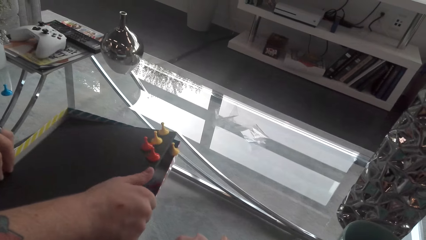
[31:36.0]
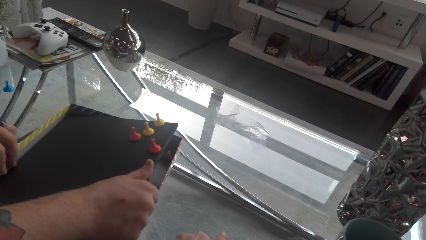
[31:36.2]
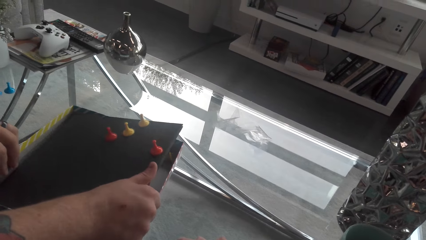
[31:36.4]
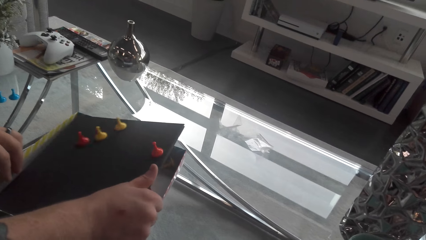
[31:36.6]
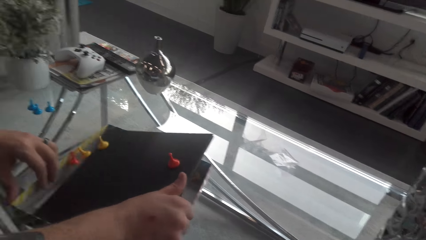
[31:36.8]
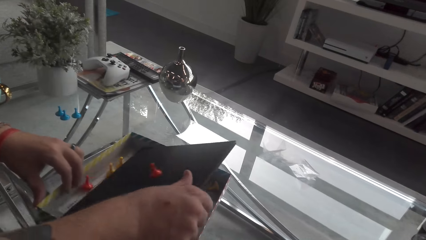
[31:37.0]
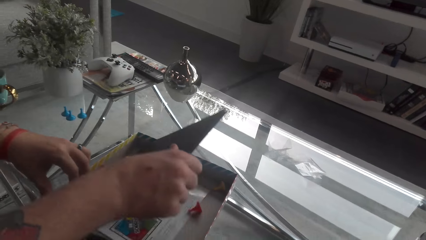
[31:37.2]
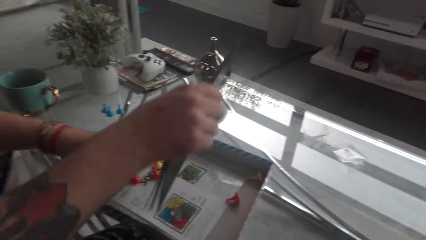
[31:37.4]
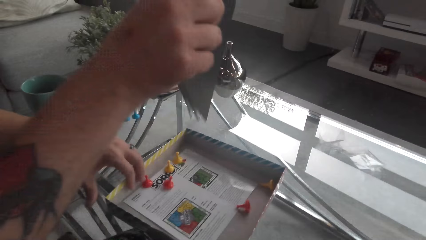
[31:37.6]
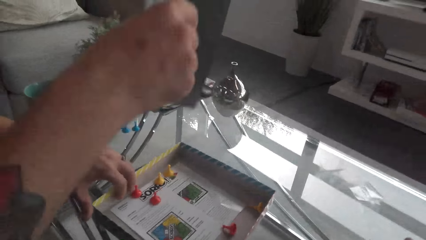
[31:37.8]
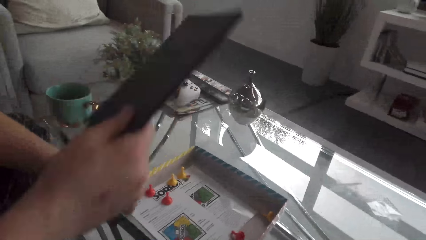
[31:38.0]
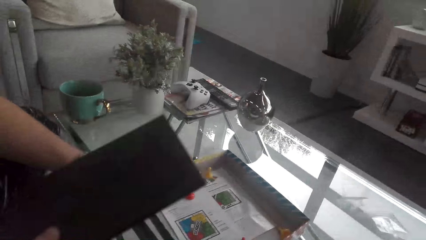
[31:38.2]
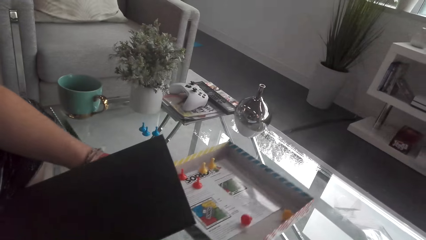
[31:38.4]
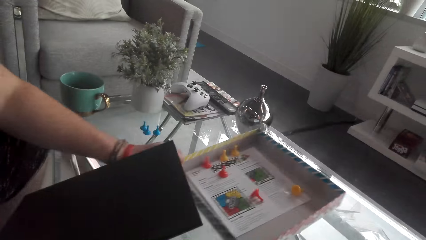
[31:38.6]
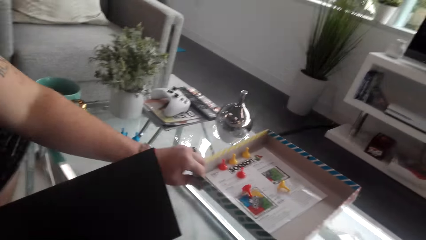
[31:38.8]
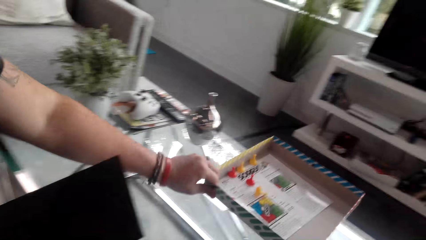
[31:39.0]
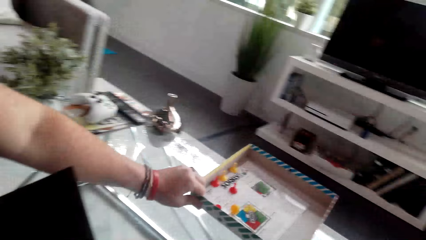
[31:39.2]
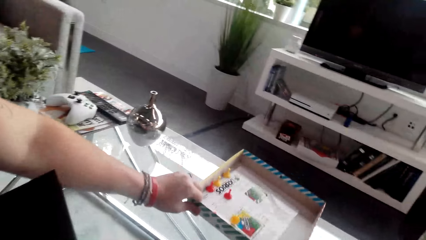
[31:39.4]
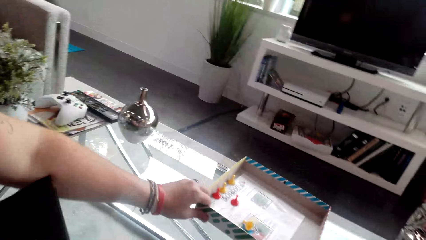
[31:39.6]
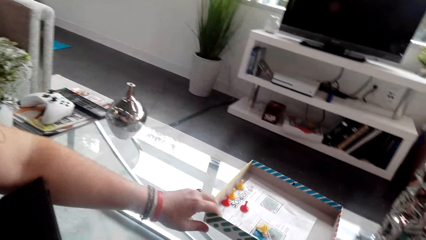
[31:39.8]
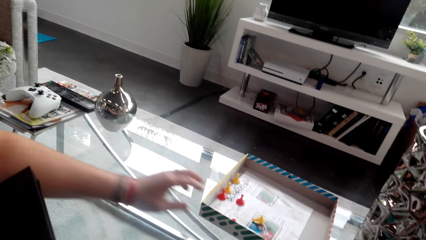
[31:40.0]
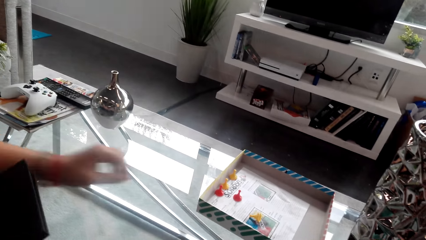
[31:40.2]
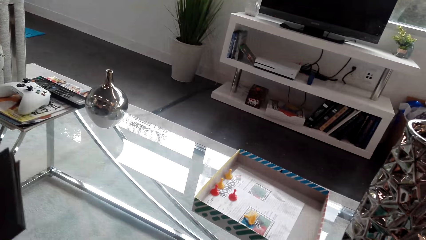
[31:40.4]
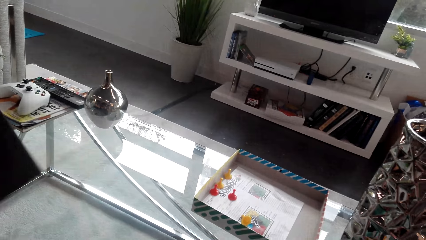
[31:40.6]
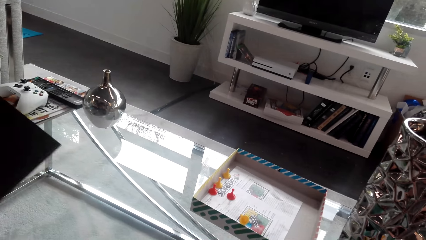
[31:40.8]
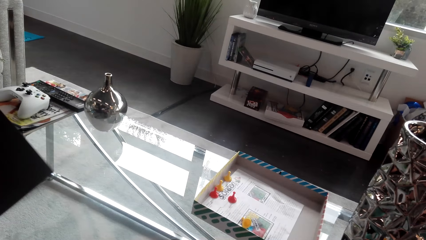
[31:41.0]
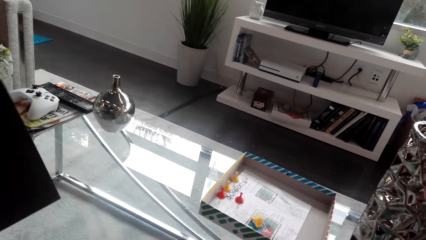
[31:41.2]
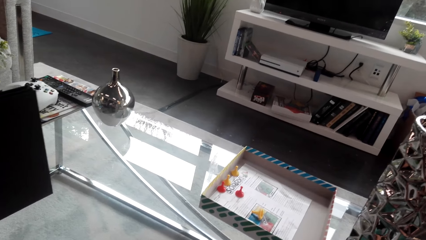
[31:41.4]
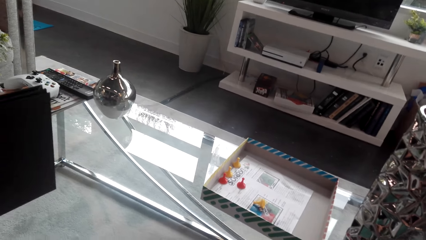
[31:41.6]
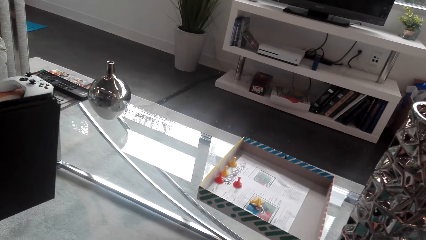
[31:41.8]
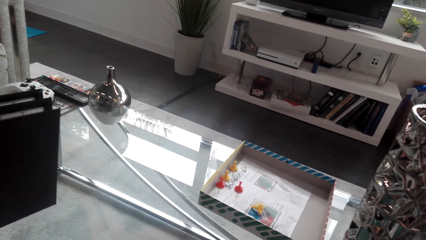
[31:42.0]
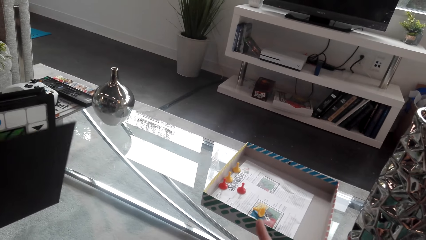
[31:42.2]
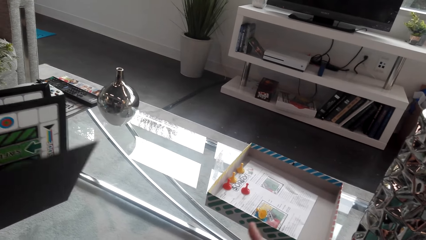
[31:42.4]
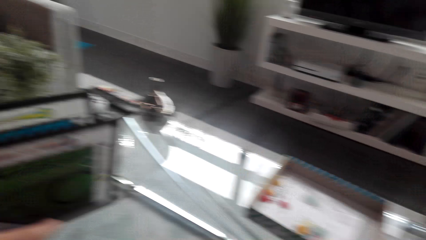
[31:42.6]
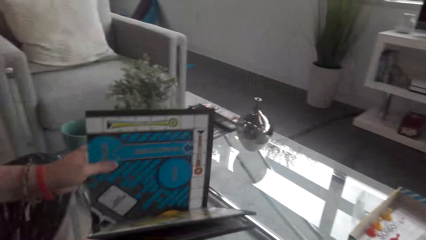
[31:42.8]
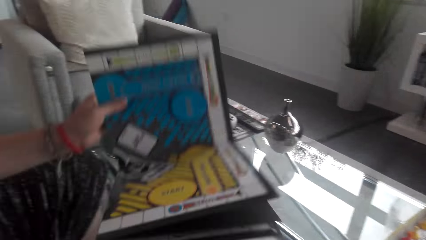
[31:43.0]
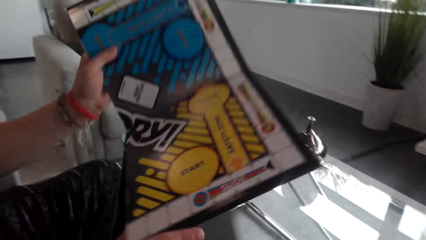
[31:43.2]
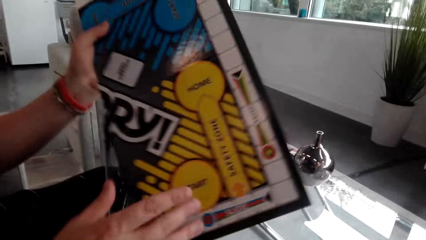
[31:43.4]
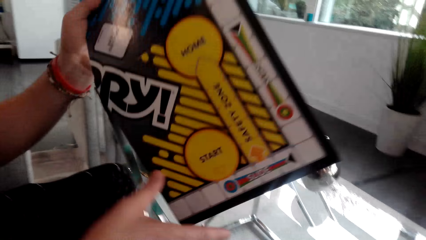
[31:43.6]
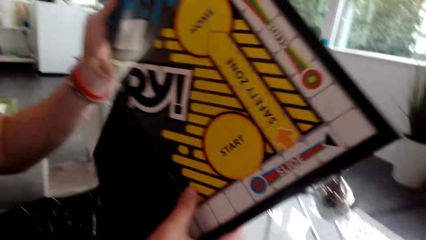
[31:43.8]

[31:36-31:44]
The camera wearer converses with a man. The man picks up a board. The camera wearer puts the box away. The man moves the box. The man converses with the camera wearer. The camera wearer opens the box. The man converses with the camera wearer.

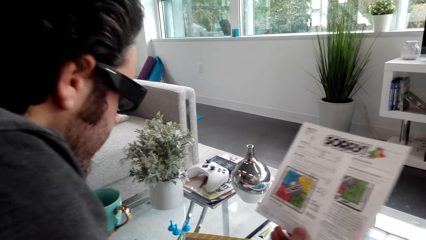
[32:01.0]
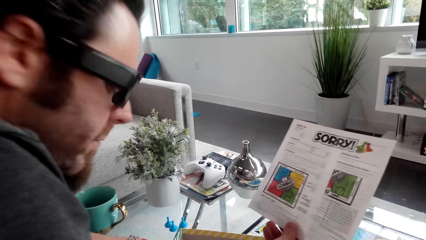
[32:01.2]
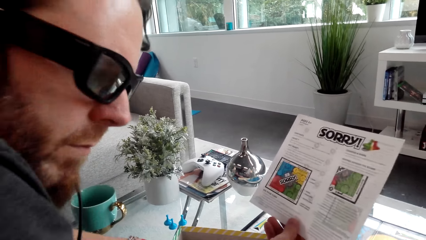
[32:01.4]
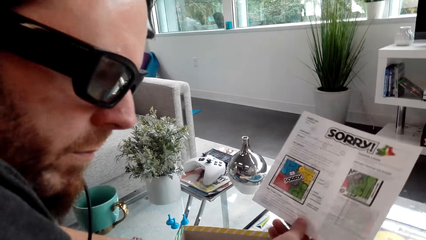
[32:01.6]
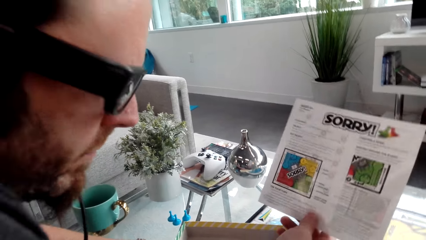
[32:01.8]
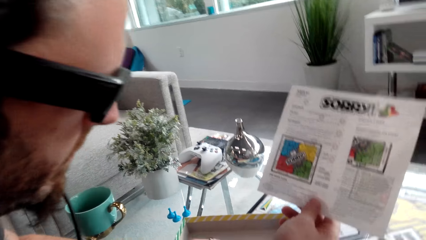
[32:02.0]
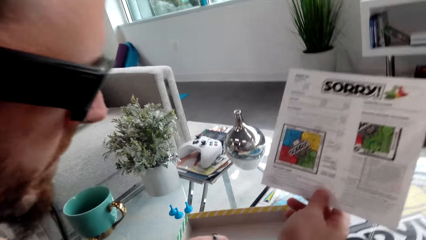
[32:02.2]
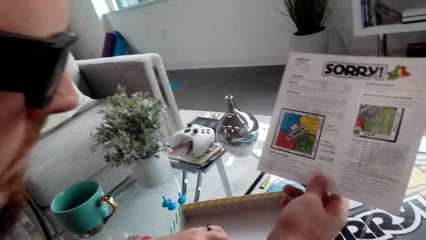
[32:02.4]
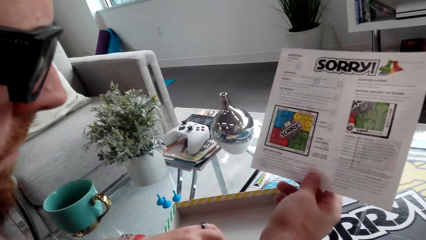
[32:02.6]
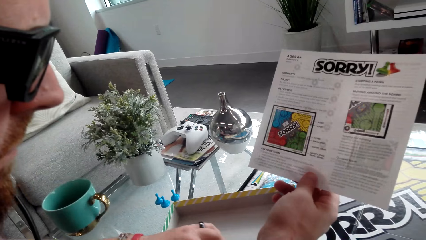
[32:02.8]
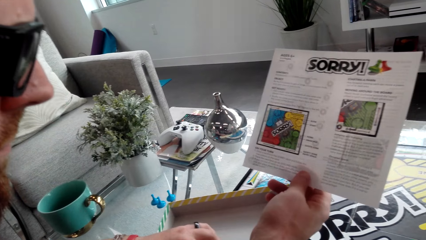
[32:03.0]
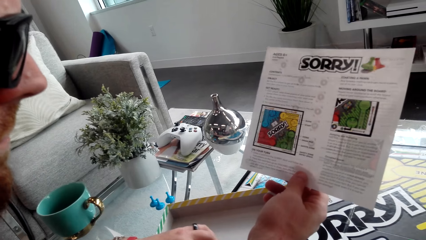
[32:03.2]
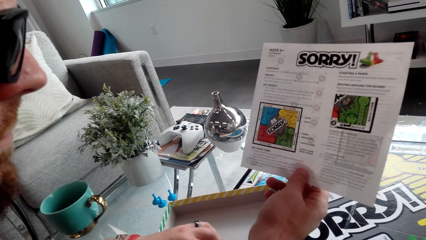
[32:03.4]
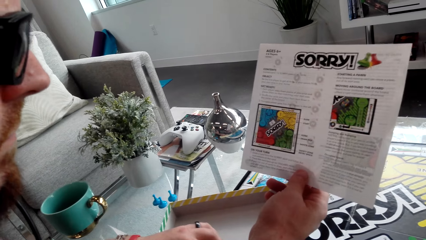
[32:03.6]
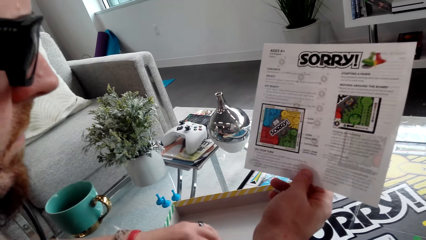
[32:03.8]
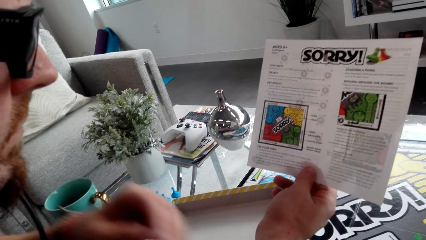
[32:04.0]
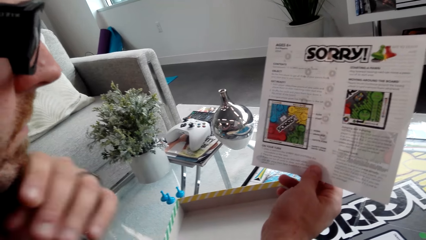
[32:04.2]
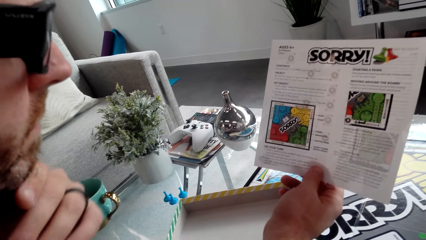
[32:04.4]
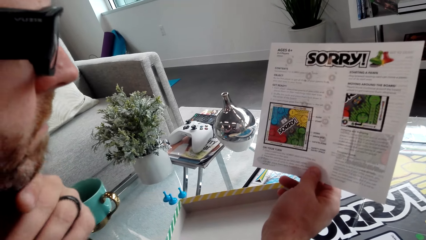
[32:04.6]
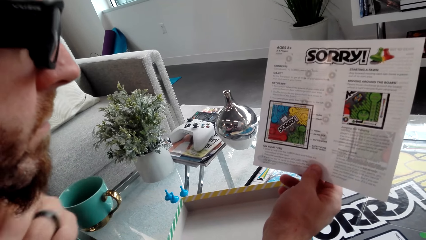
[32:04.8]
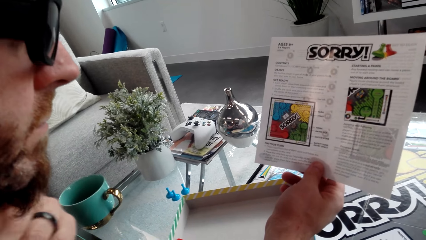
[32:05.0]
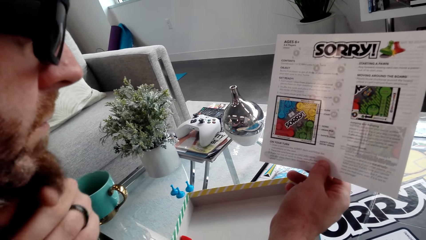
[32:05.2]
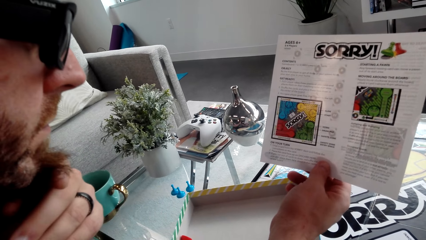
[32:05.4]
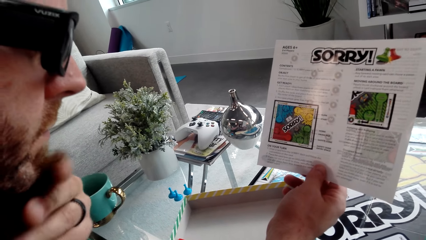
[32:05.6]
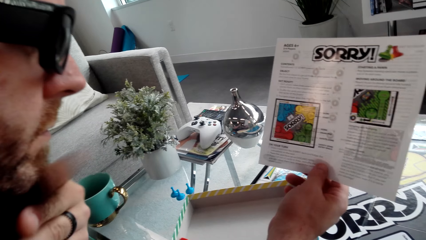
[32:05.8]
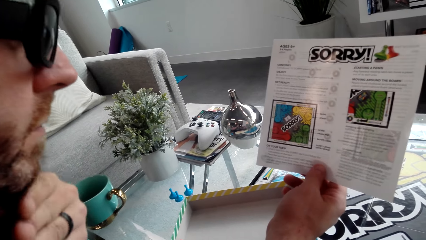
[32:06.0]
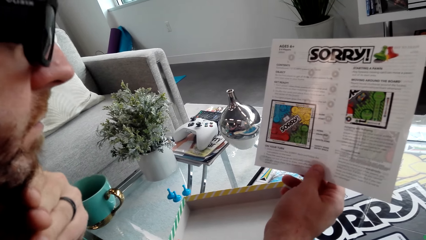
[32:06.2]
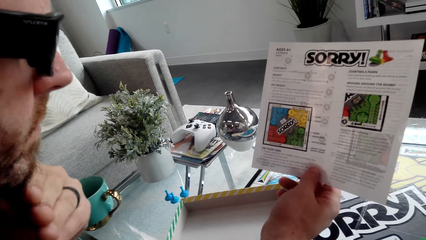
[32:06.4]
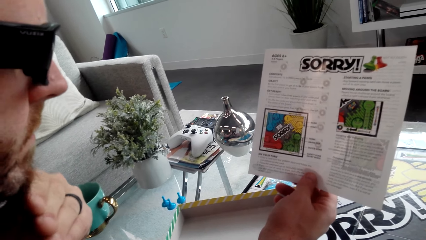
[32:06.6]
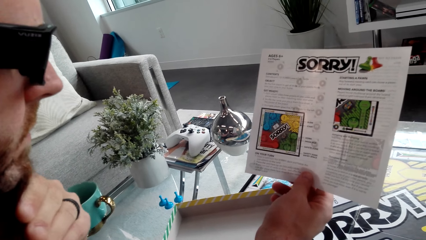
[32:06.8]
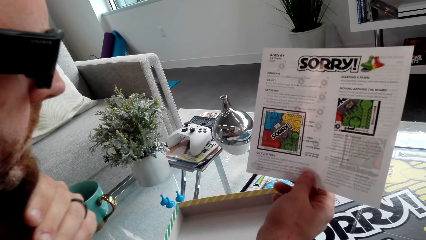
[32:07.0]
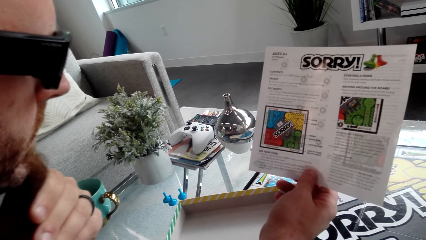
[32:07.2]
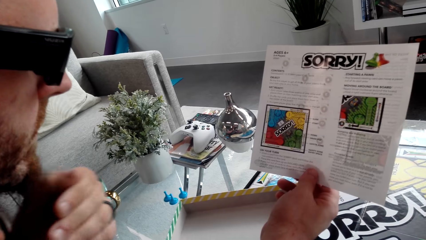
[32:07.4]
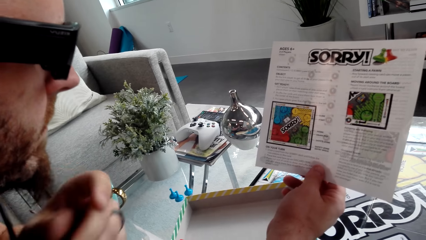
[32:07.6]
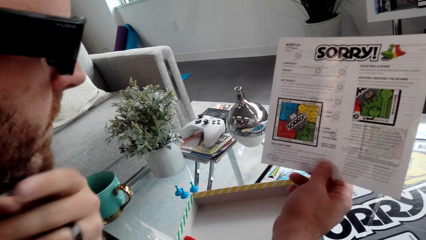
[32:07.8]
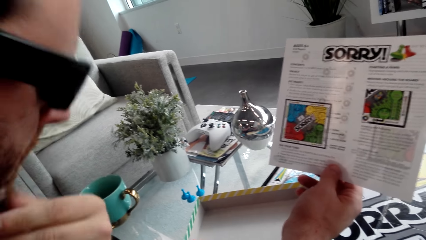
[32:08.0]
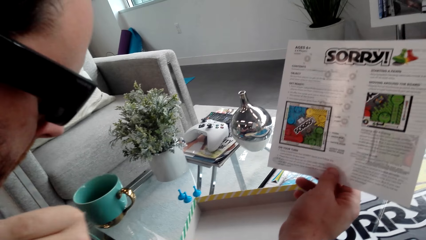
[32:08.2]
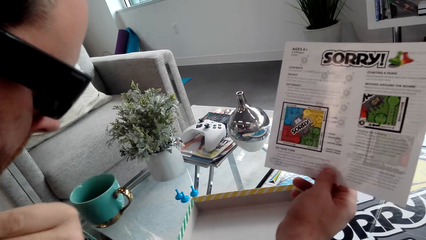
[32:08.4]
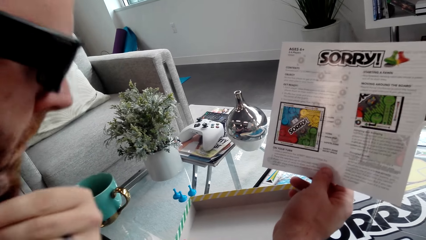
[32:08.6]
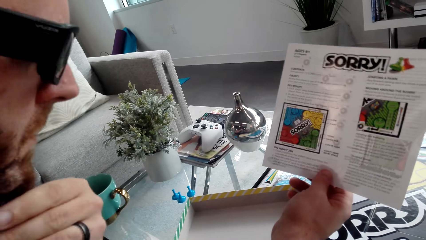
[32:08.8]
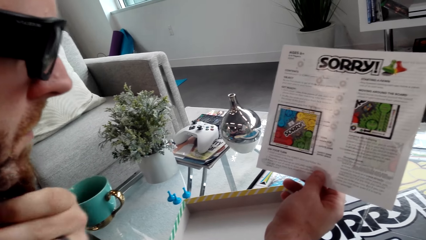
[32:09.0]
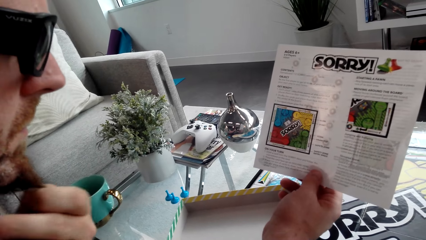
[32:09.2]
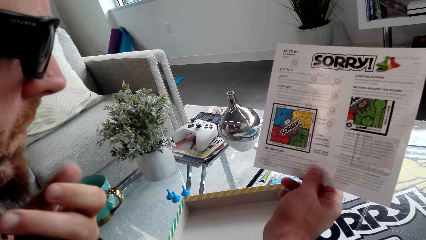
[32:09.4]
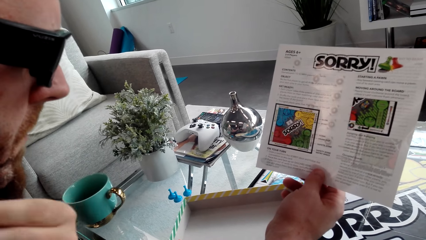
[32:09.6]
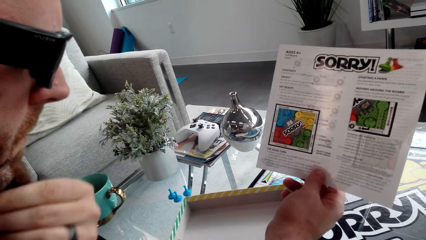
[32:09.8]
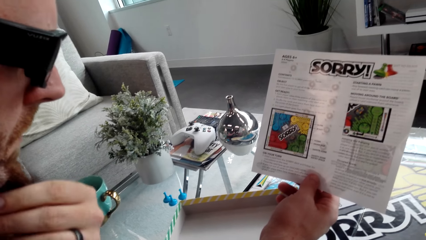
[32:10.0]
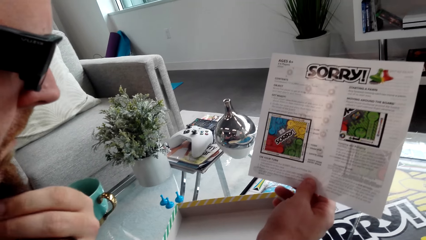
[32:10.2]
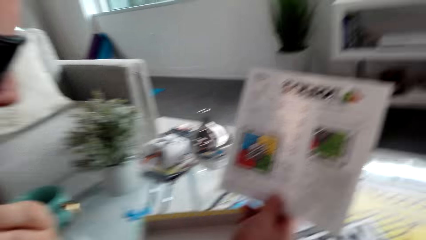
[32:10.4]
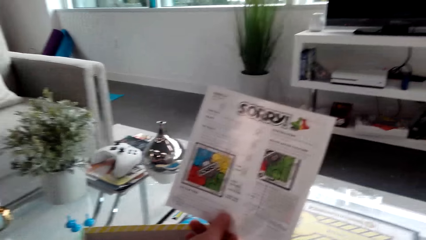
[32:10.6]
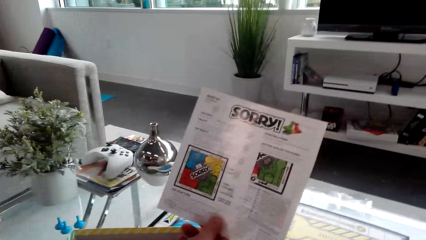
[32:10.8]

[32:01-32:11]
The camera wearer looks at a man. They read the instructions on the piece of paper. The man touches his chin.
